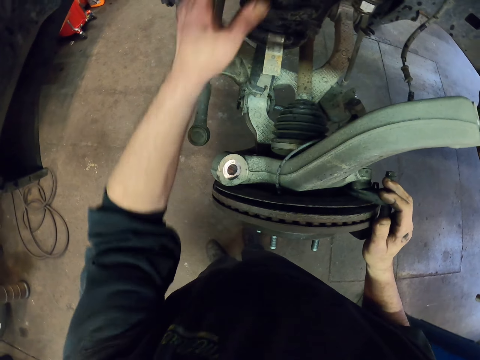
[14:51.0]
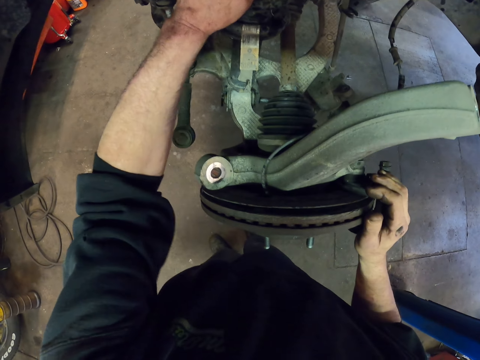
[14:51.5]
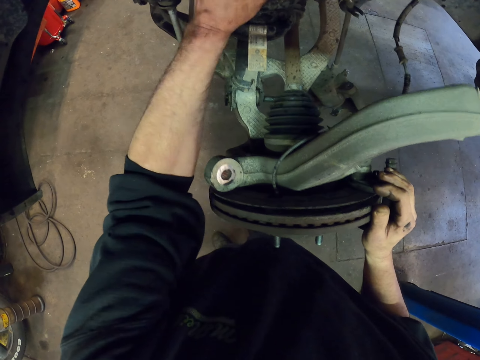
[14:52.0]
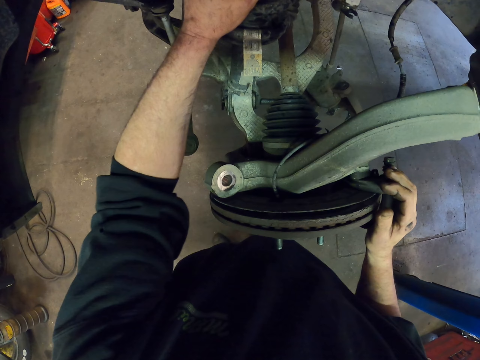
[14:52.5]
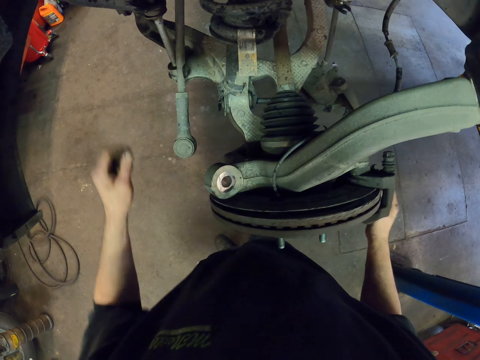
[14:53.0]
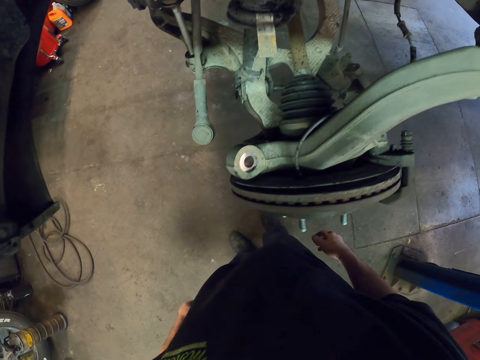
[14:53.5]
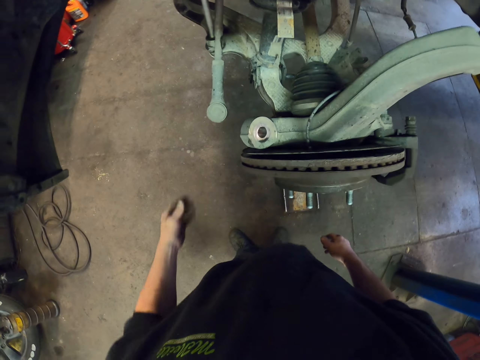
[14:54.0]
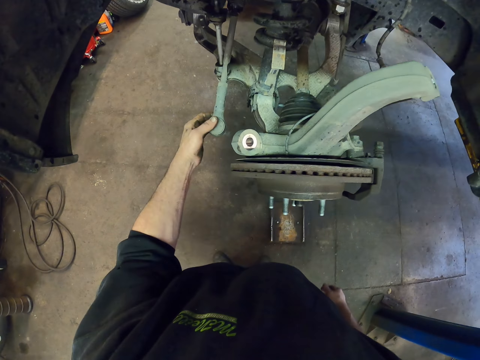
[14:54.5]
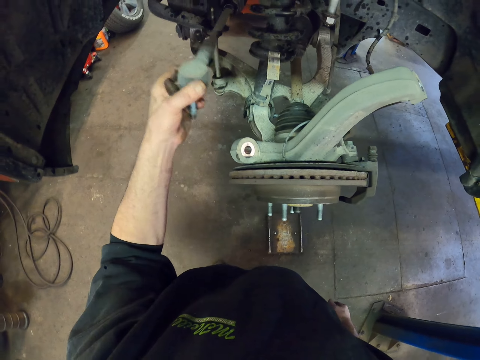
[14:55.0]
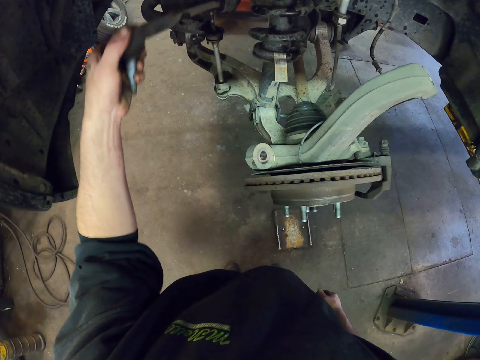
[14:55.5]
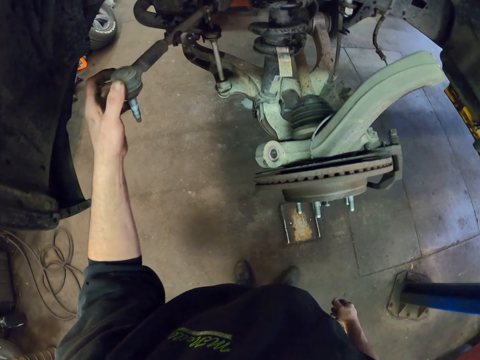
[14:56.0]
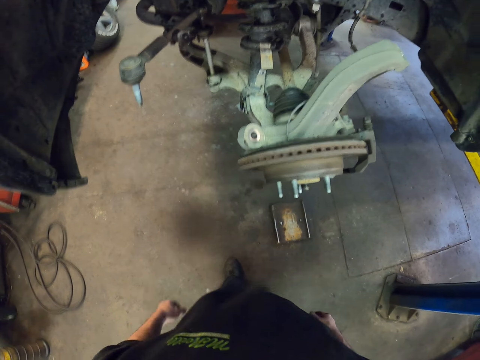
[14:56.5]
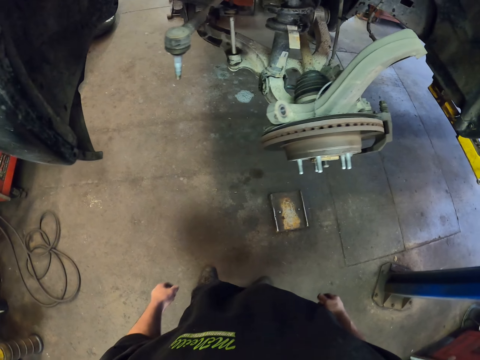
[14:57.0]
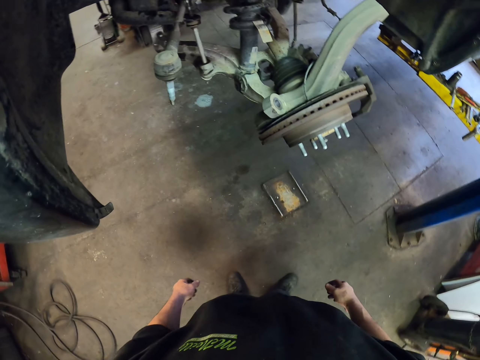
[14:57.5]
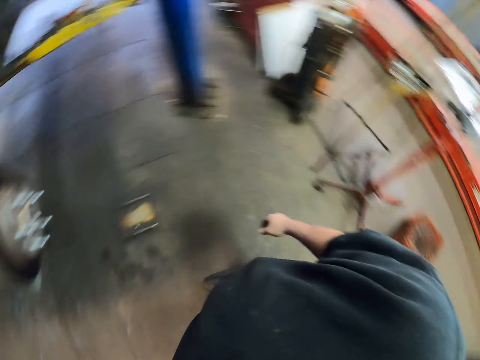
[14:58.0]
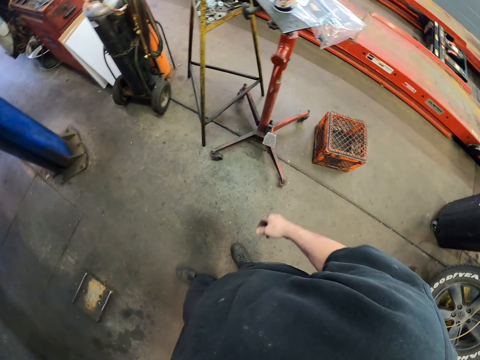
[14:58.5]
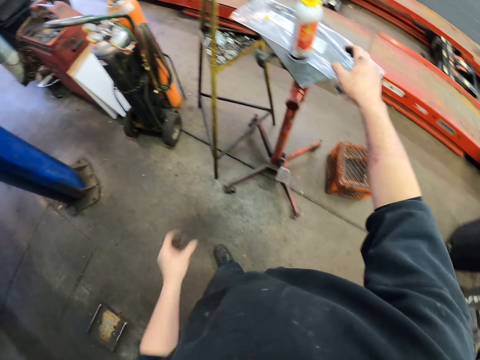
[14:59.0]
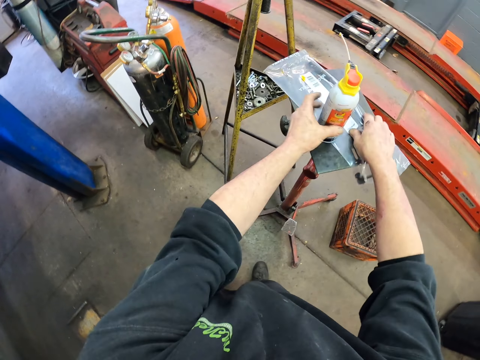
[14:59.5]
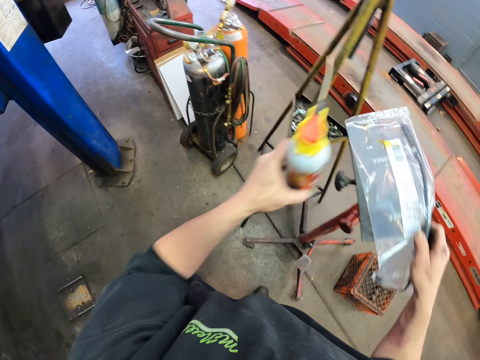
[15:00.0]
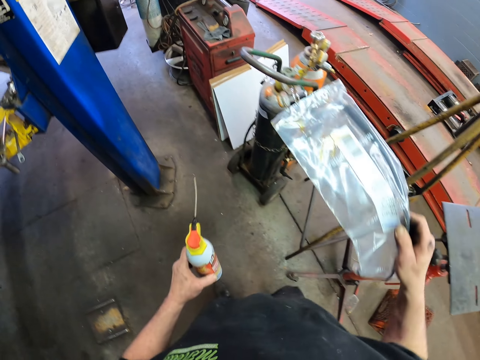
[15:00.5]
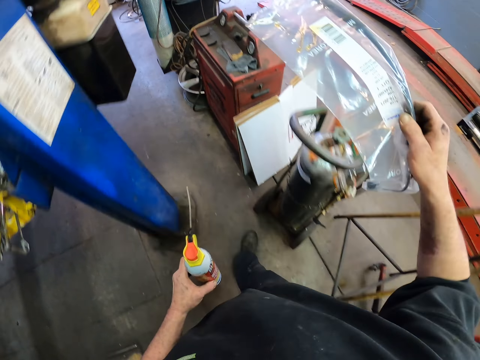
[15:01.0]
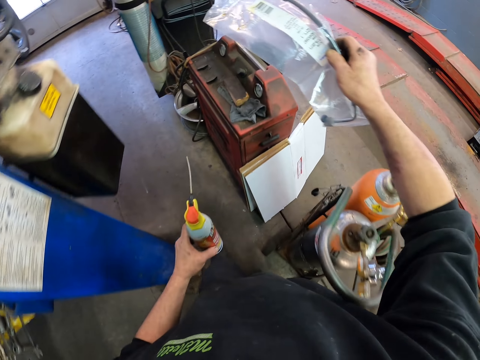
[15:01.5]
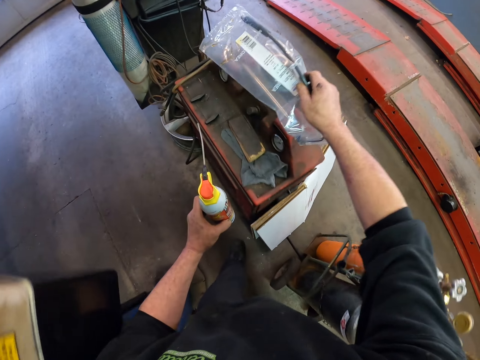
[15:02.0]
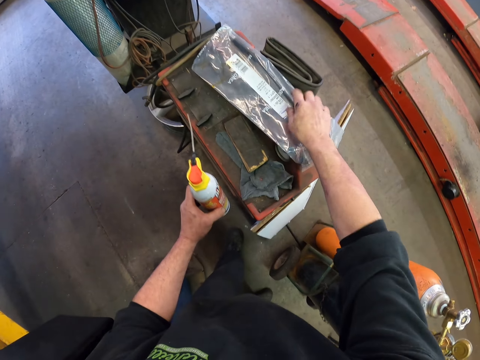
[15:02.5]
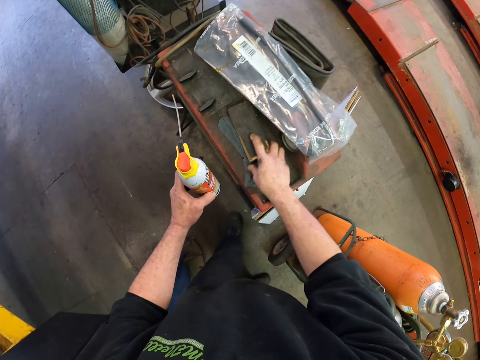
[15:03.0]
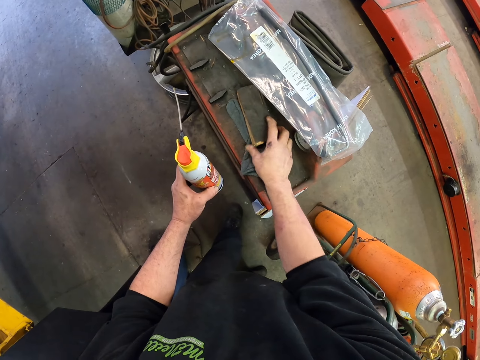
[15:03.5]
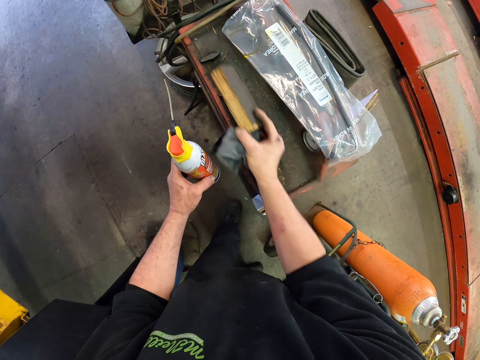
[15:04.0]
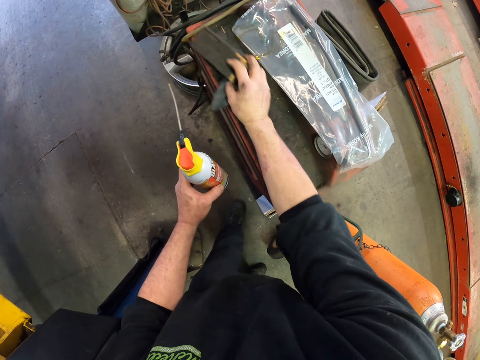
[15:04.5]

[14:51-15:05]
The camera wearer pulls the car control arms. He holds a vehicle part. He steps backwards from the car. He turns the control arm on the car. He picks up something and hangs something on the vehicle. He walks to the stand on his back. He lifts a sprayer bottle and paper pack from the jack stand. He holds something. He holds a glue. He carries the pack and sprayer bottle to the toolbox. He drops the pack on top of the toolbox. He shifts a brush and a rag on the toolbox.

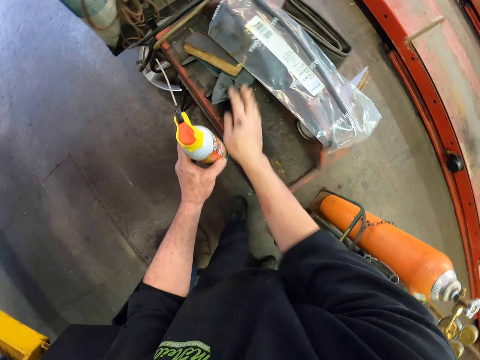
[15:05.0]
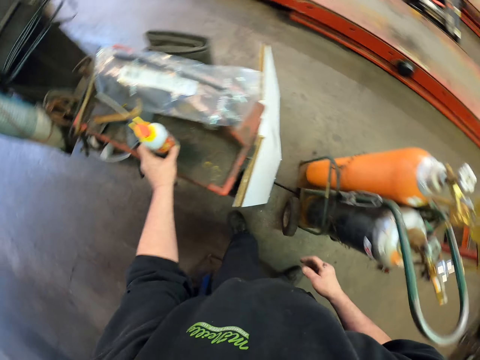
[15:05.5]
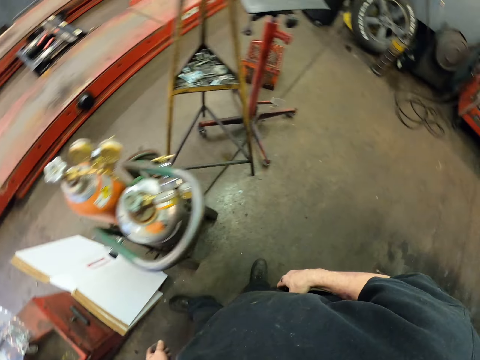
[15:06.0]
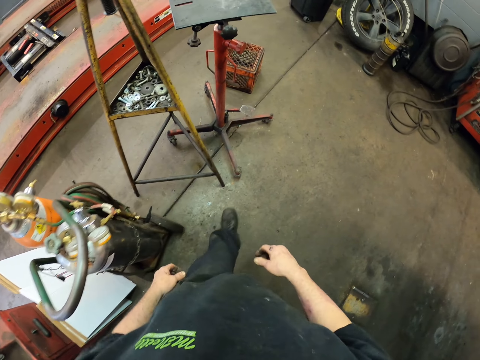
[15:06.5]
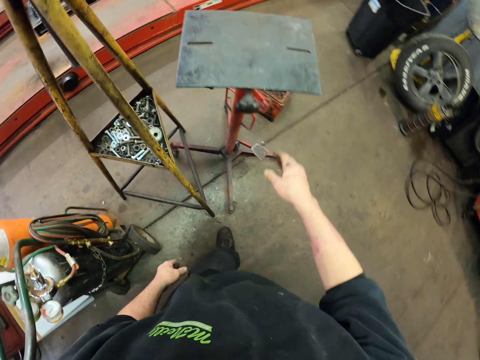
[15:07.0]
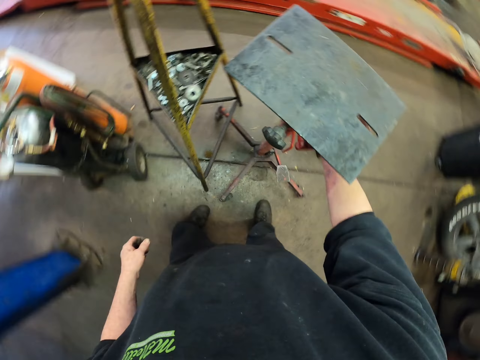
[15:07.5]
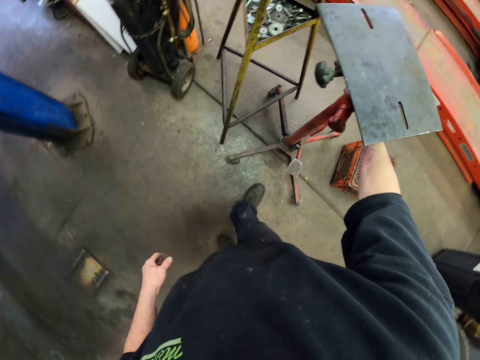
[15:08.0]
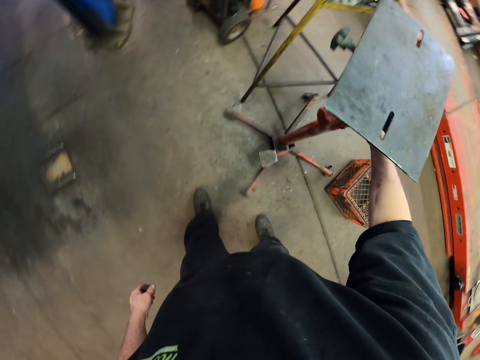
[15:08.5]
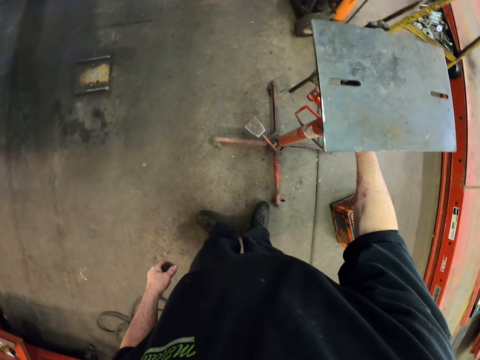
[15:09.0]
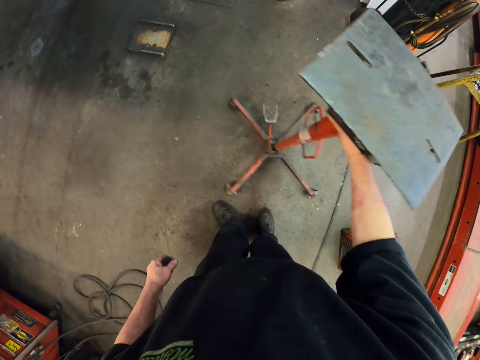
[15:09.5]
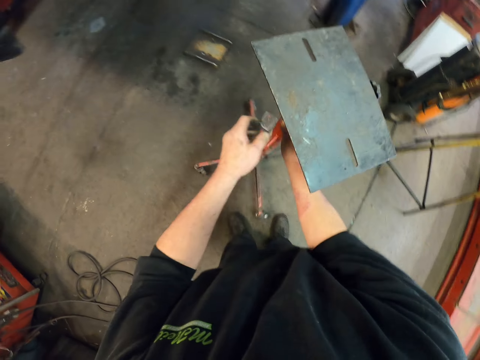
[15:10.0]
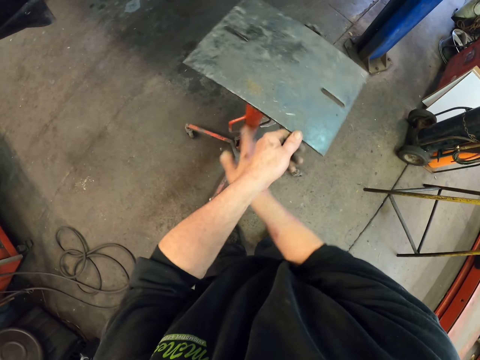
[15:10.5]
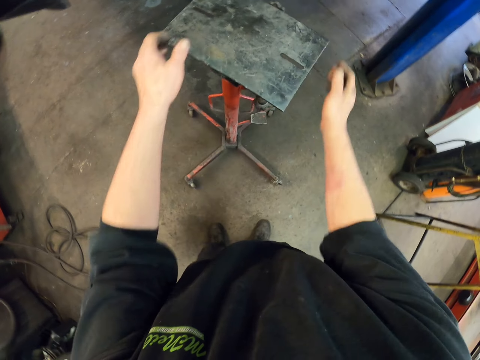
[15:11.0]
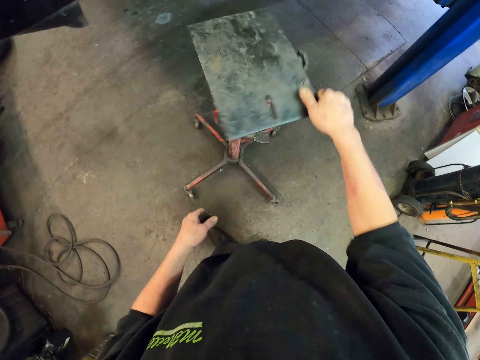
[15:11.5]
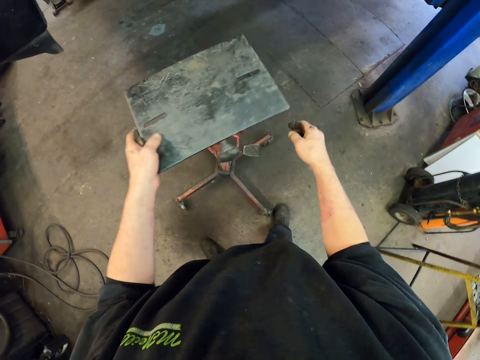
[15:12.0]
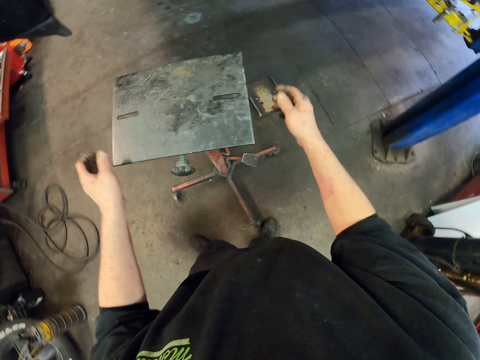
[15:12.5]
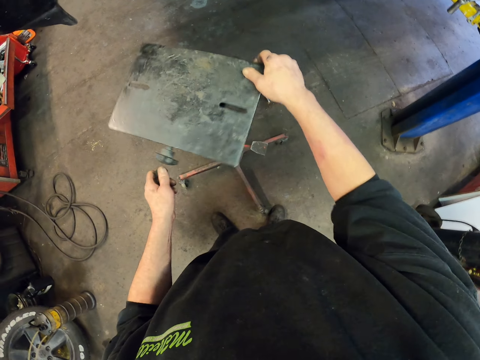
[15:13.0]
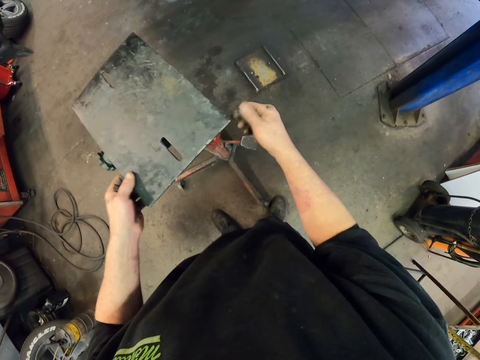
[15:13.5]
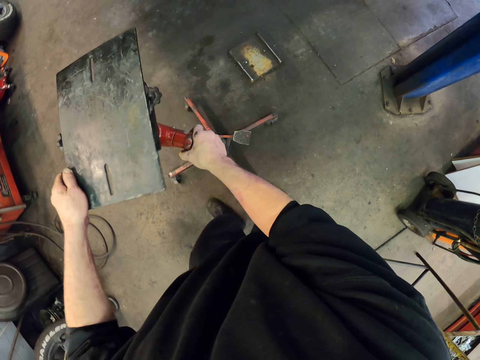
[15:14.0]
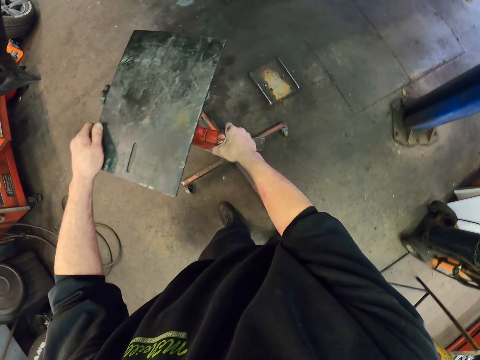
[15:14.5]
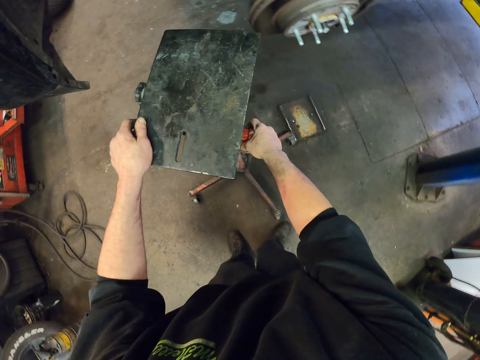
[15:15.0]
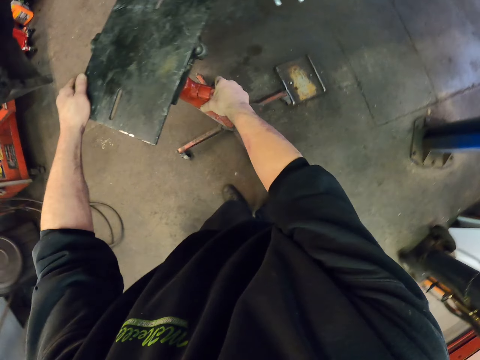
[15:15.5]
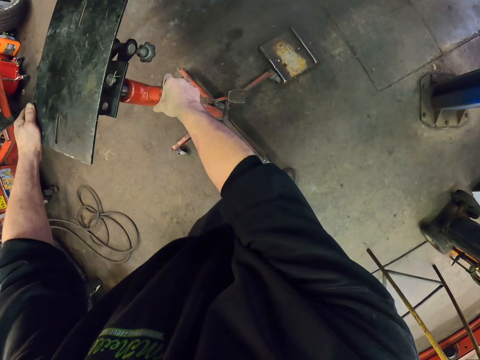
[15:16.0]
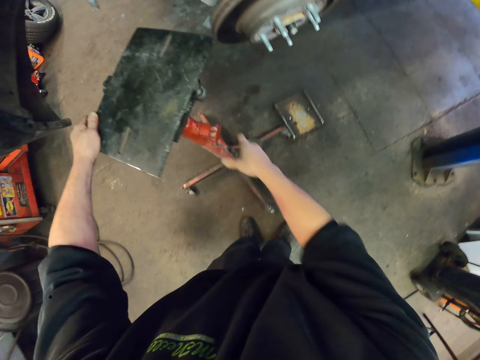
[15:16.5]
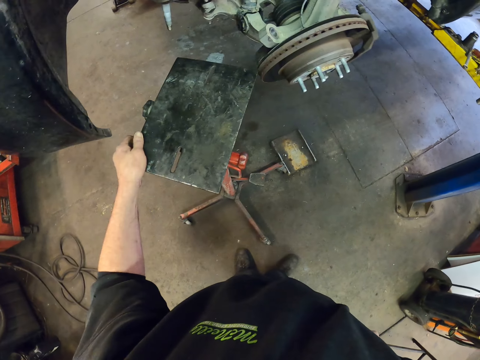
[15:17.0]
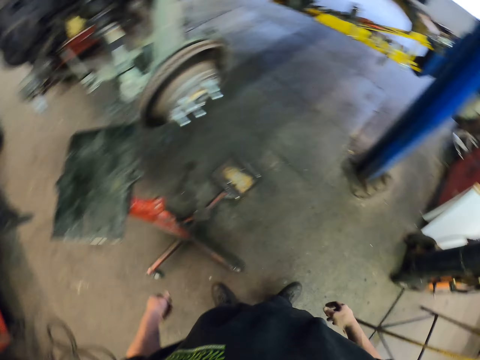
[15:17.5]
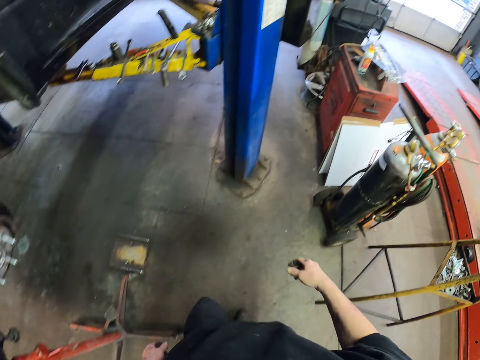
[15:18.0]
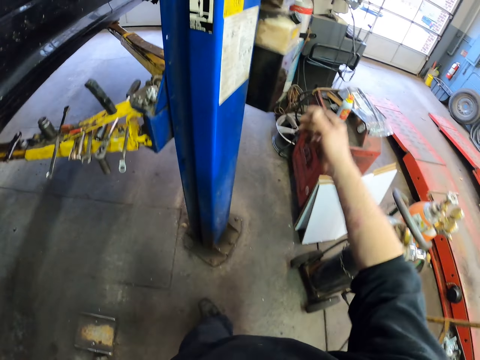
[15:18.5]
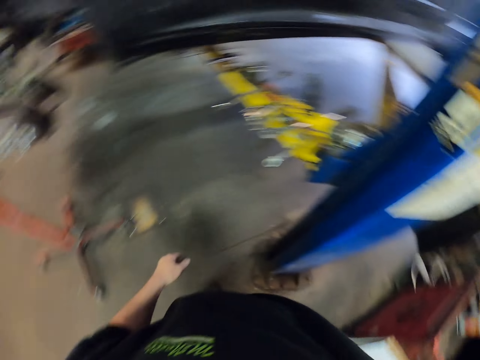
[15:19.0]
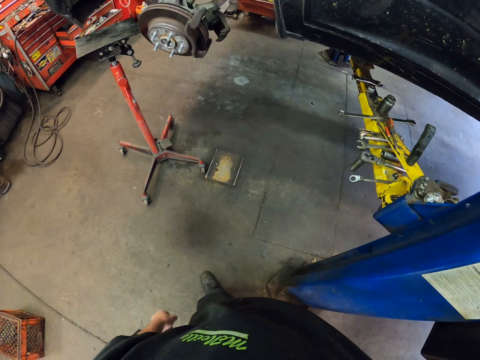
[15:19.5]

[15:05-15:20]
The camera wearer drops the sprayer bottle on the toolbox. They walk back to the stand. They pull the jack stand on the floor. They turn the jack stand top. They push the jack under the car. They walk to the car lifter.
